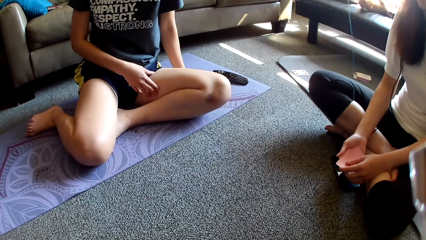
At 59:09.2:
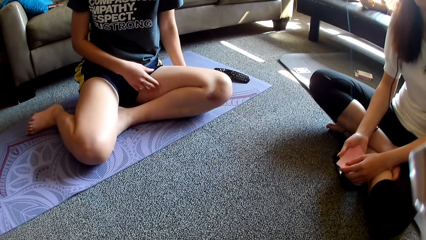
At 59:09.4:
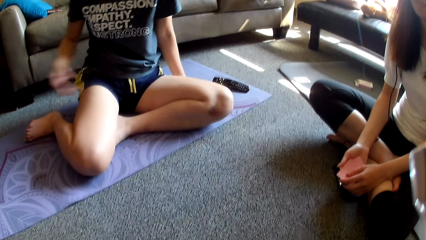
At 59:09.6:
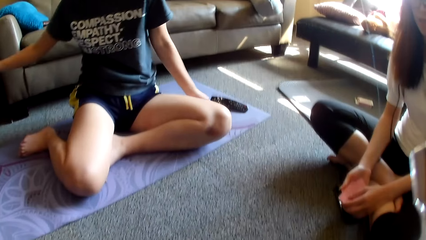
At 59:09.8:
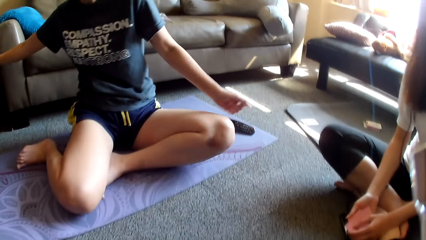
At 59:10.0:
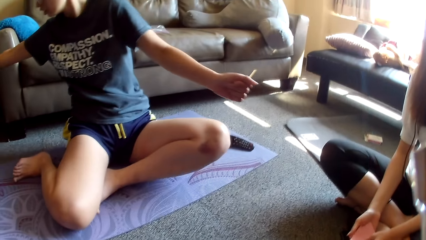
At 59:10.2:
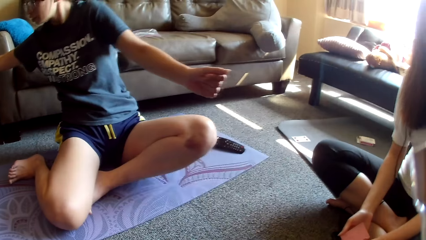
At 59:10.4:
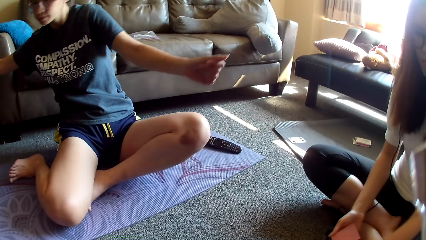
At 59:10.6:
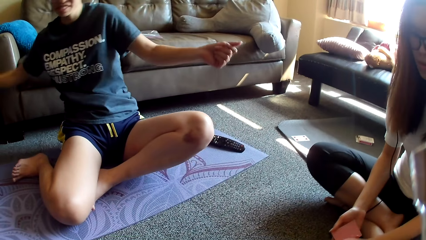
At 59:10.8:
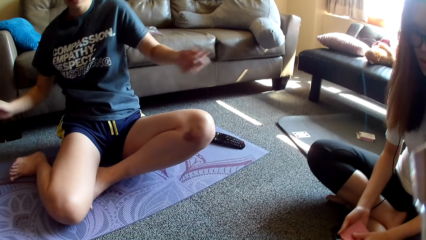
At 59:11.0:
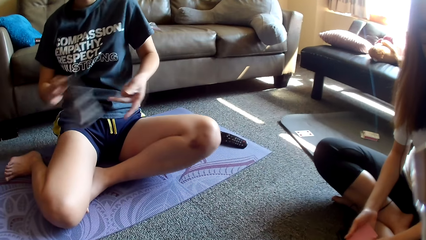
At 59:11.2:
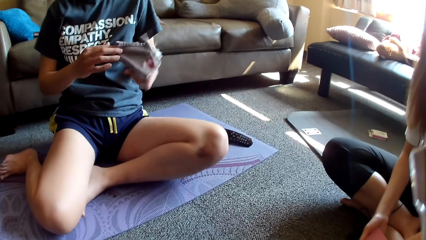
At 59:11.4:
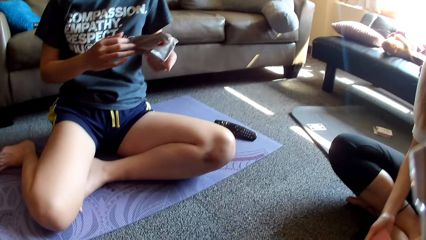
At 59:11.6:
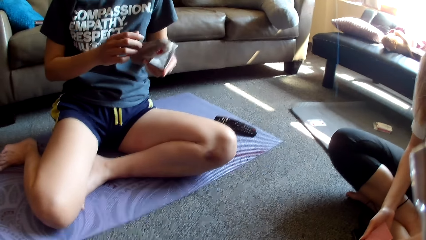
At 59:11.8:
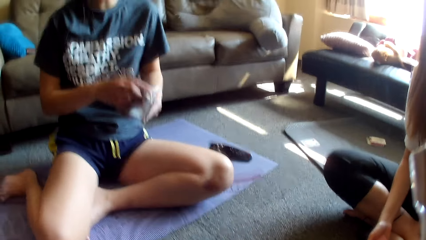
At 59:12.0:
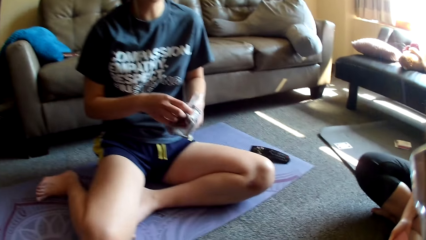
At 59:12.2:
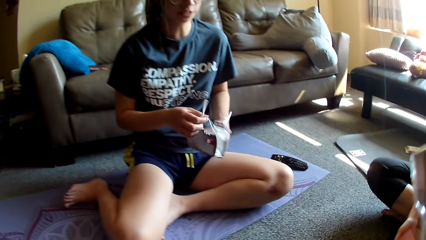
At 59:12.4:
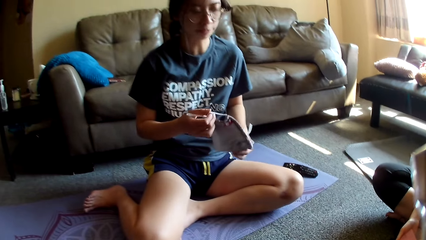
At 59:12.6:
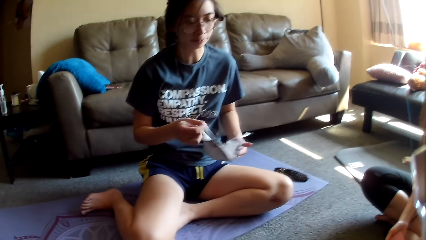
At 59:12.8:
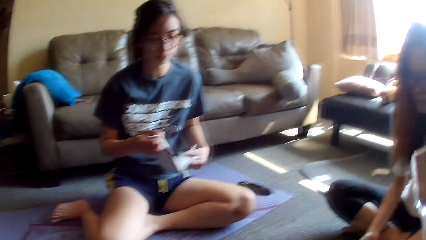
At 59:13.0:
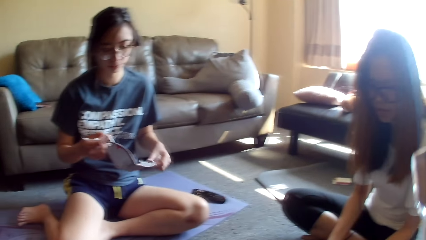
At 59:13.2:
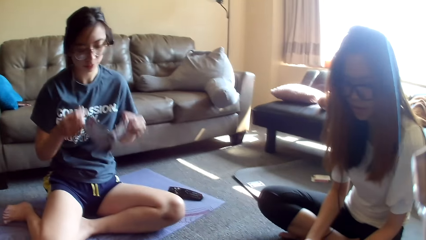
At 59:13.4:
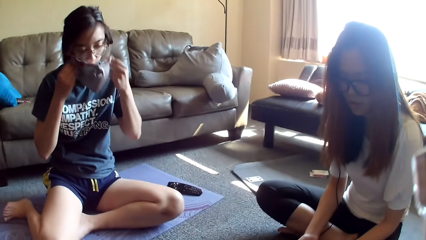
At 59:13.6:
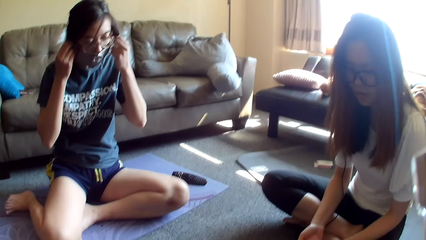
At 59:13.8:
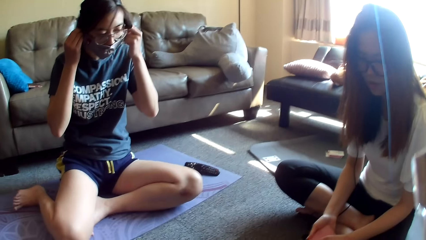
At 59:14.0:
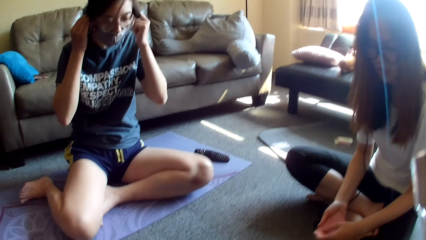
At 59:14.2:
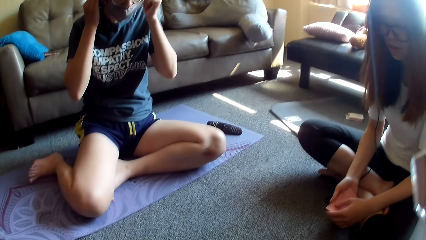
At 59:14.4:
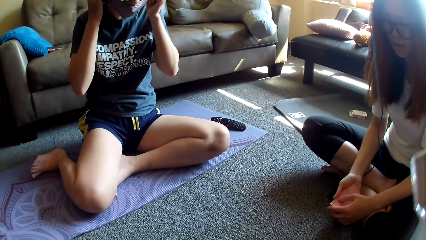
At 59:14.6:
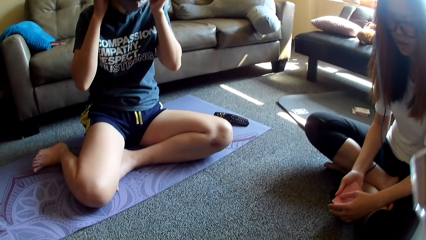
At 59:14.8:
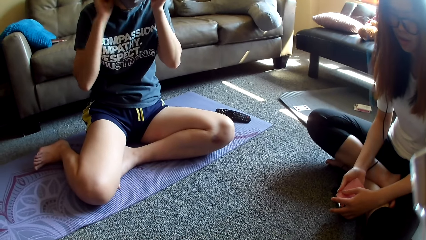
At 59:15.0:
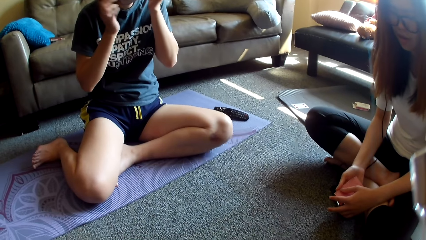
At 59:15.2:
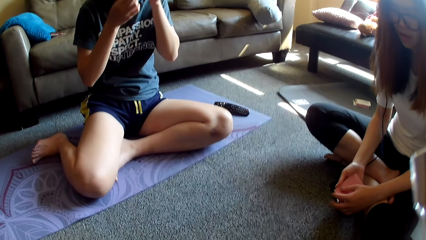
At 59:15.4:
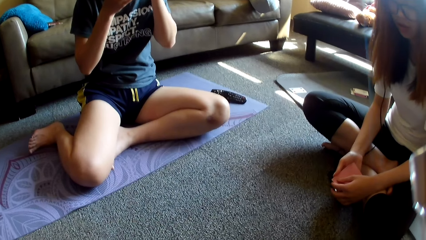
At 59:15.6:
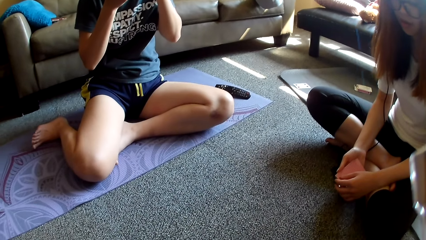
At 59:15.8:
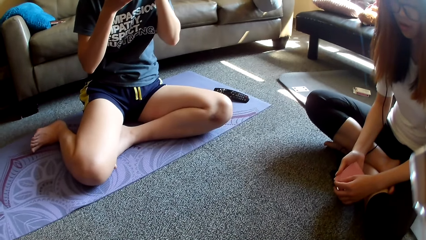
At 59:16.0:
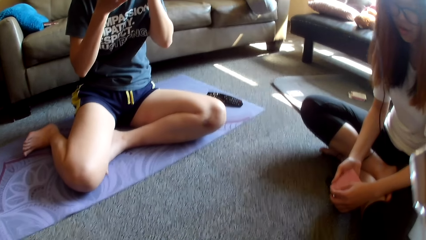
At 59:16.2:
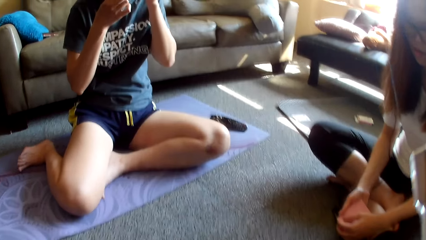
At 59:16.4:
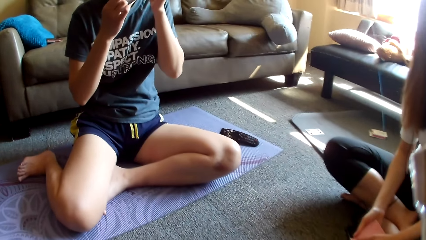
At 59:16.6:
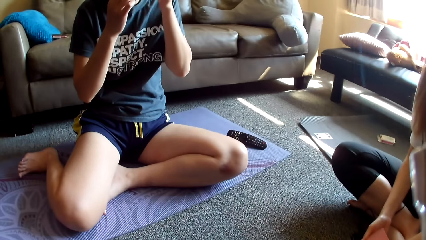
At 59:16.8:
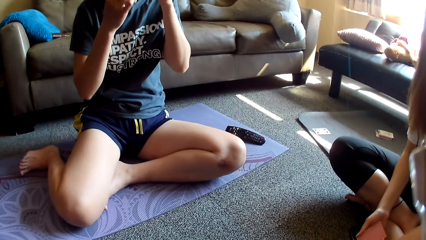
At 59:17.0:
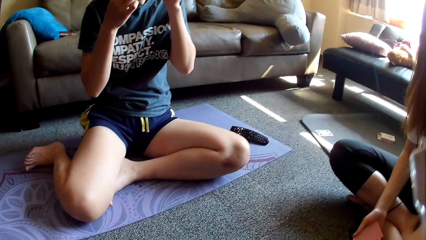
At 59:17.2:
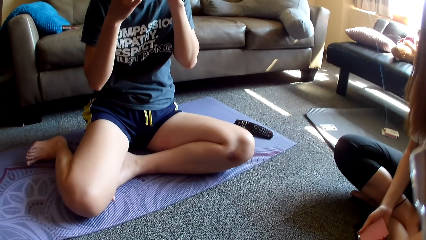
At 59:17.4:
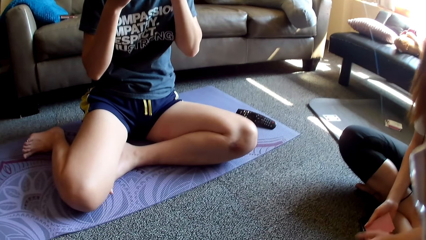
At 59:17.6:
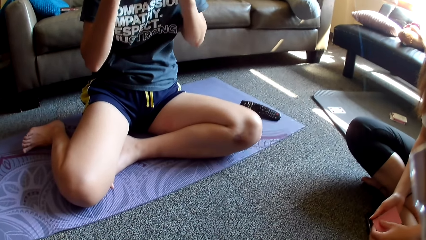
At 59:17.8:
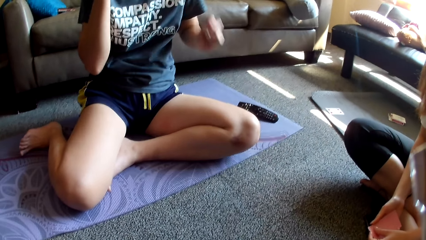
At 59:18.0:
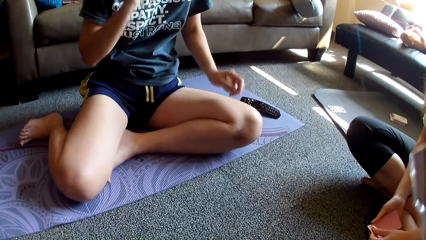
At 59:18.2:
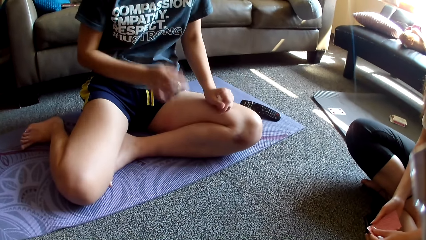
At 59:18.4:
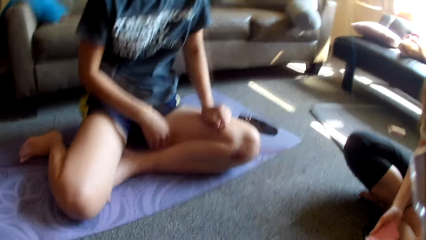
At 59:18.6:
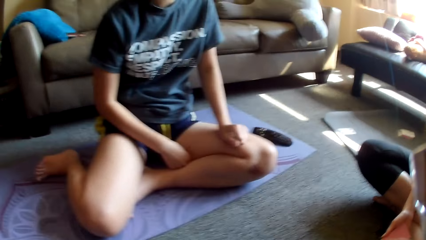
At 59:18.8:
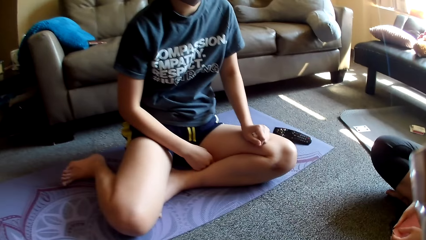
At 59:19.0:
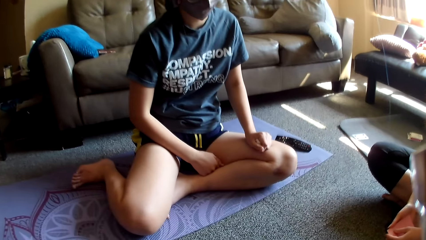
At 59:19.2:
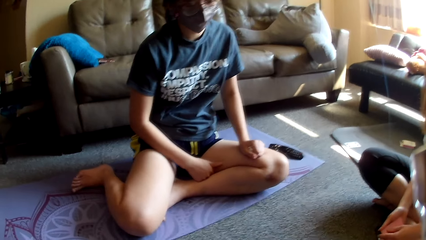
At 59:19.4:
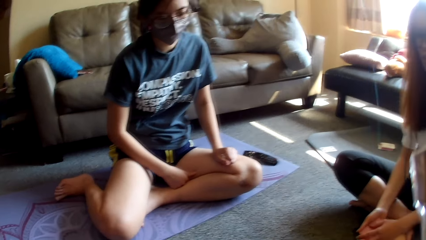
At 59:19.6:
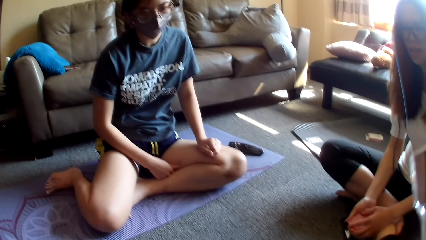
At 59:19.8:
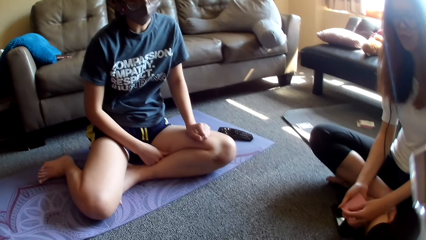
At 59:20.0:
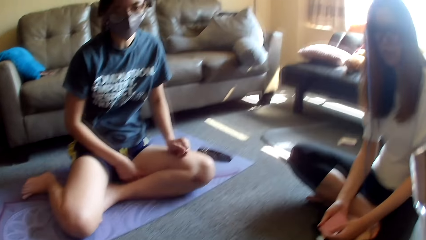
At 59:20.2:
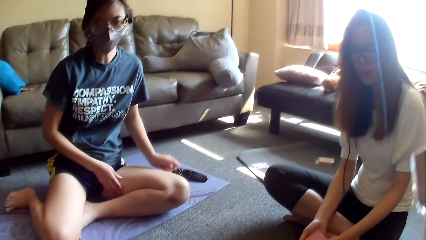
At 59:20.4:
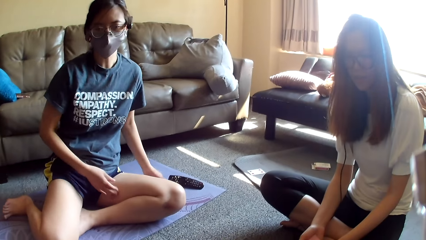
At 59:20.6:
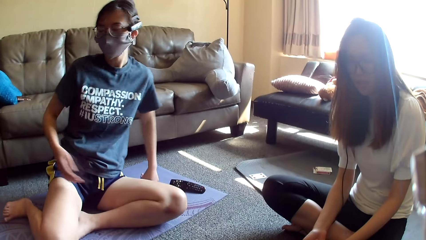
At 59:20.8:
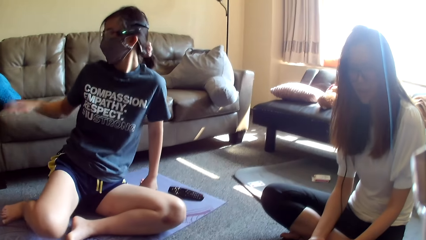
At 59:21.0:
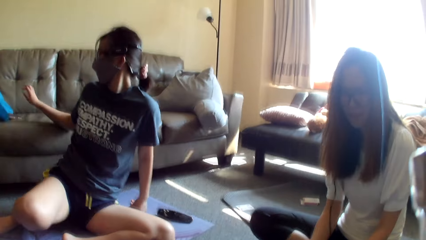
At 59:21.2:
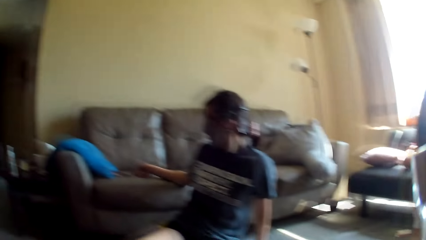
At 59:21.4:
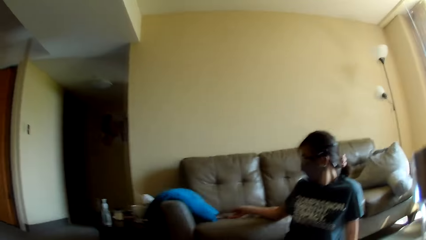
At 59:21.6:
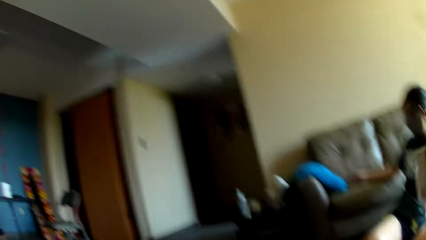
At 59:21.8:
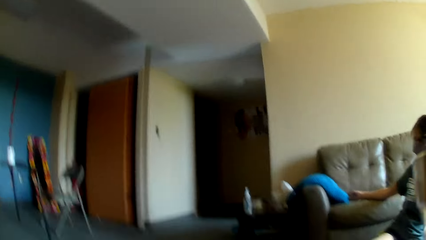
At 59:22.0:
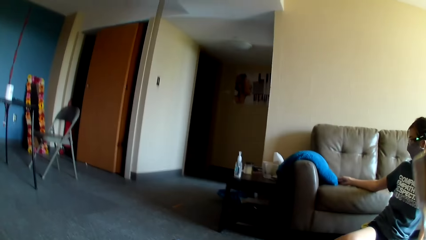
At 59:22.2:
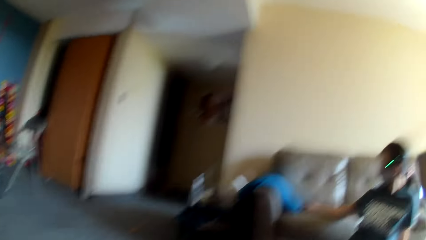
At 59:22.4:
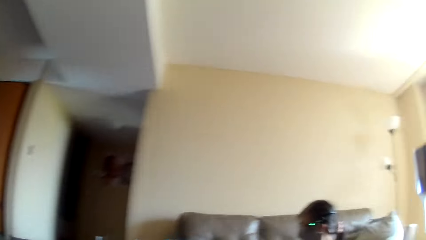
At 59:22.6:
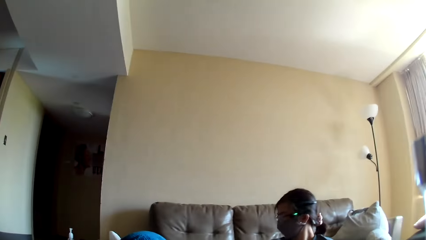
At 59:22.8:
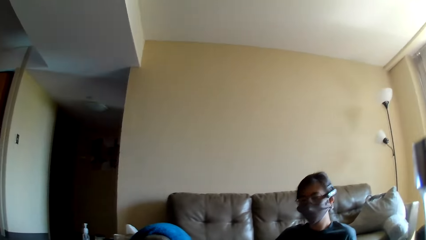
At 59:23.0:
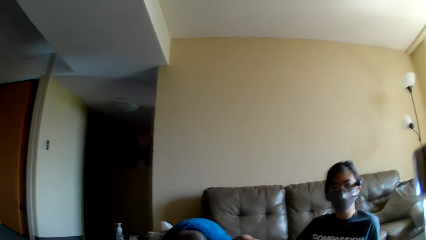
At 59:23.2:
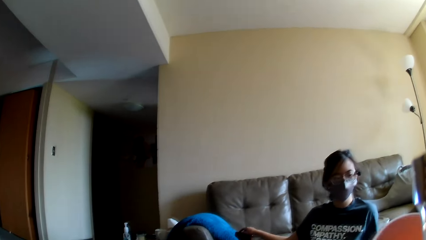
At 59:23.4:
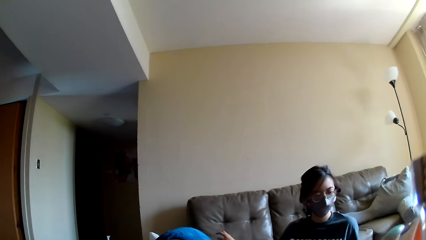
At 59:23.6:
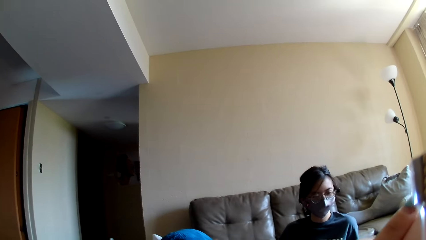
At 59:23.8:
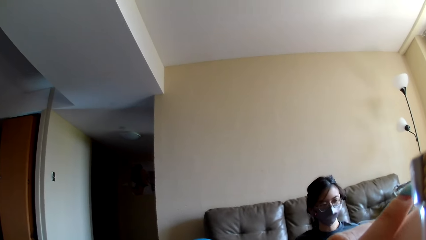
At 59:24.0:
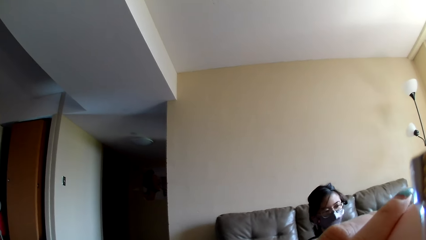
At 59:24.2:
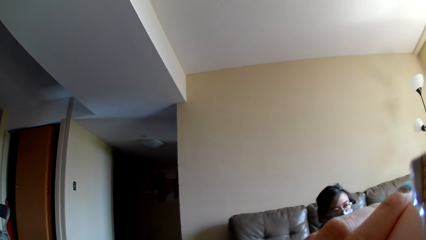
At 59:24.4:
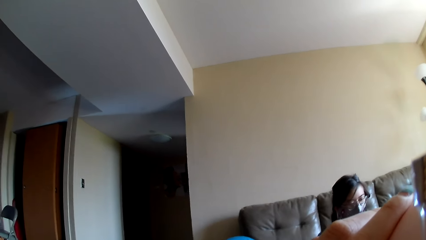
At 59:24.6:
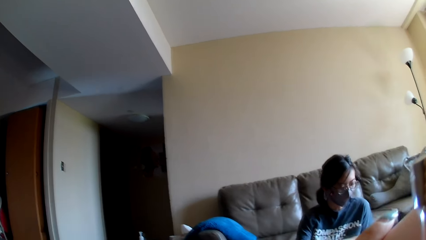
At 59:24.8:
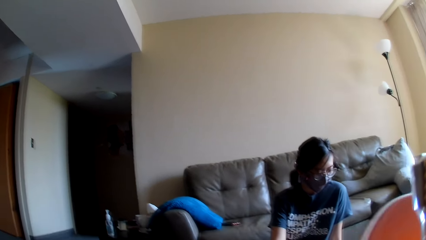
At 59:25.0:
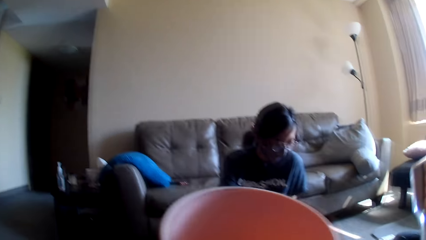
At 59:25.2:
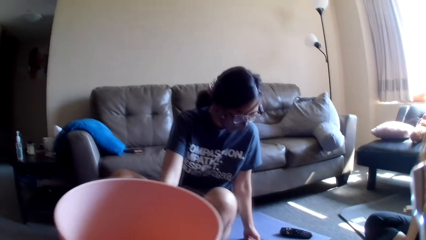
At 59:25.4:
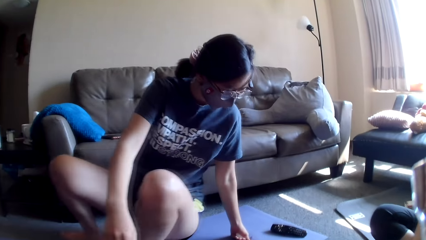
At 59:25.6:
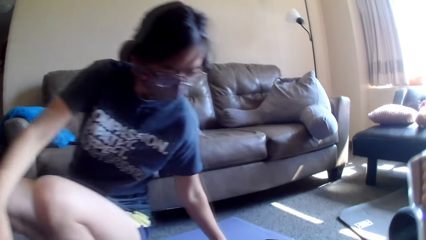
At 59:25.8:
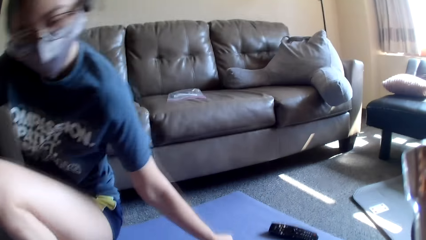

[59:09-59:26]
A lady rubs her thigh, turns back, moves a hand, lifts a hand, holds a mask, and holds the mask with the other hand. The lady picks up something and puts on the mask. Another lady moves the card game. The first lady rests a hand on the thigh and rests a hand on the leg. The other lady places a card on the floor. The first lady turns back and holds something. The camera wearer lifts a hand.
